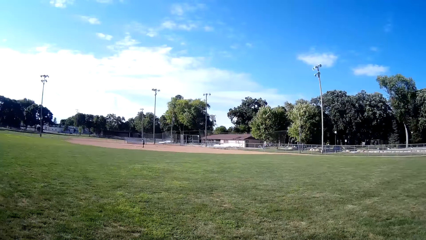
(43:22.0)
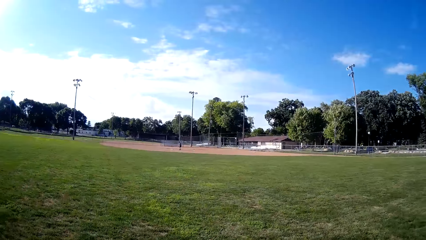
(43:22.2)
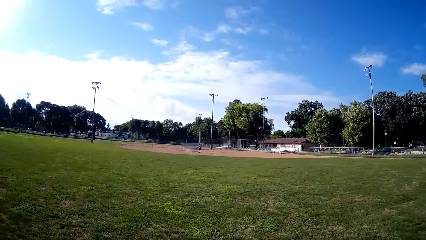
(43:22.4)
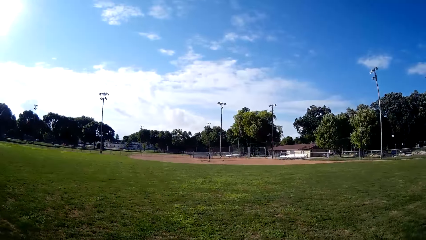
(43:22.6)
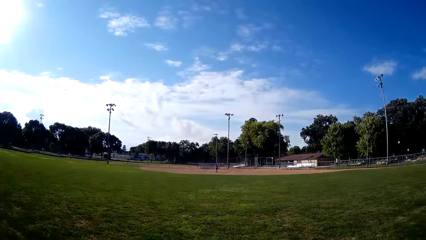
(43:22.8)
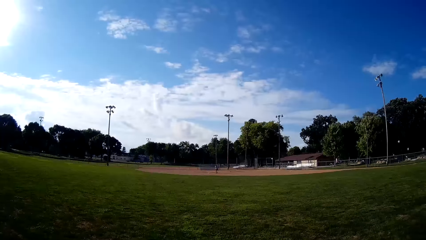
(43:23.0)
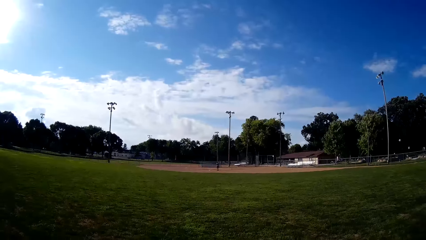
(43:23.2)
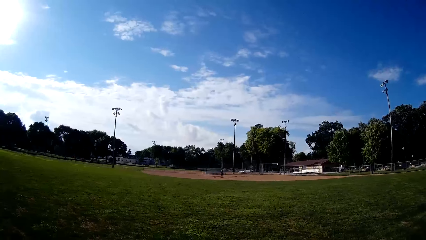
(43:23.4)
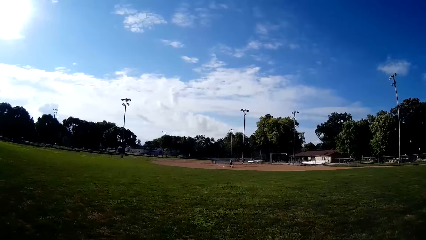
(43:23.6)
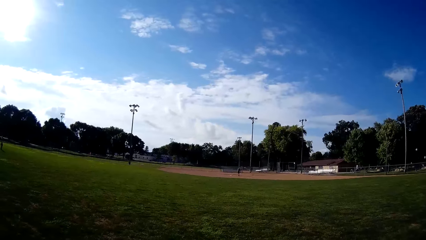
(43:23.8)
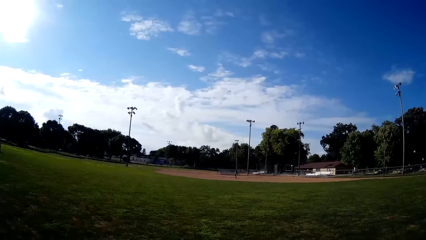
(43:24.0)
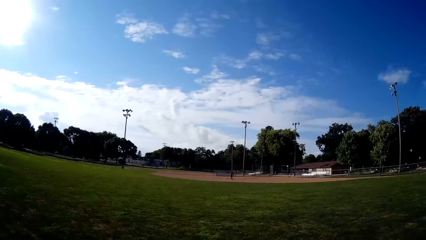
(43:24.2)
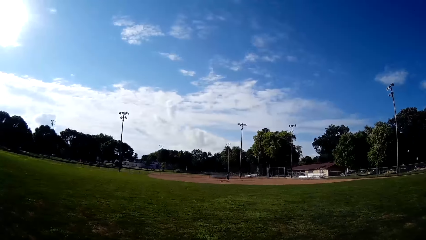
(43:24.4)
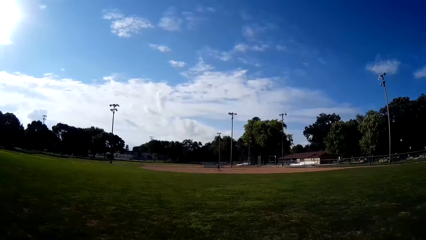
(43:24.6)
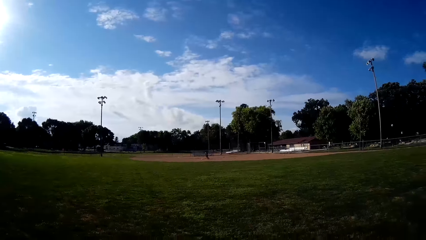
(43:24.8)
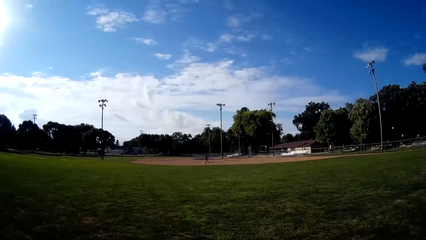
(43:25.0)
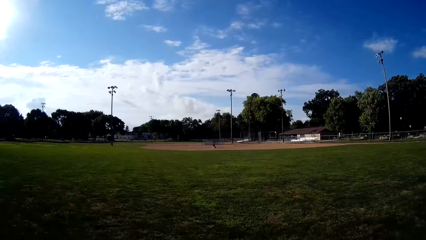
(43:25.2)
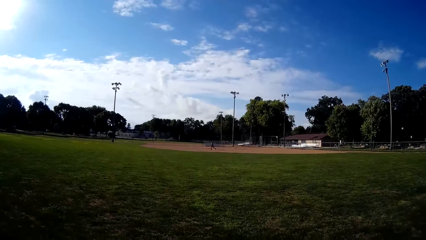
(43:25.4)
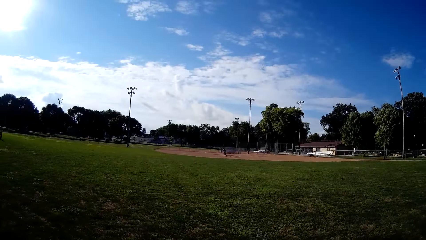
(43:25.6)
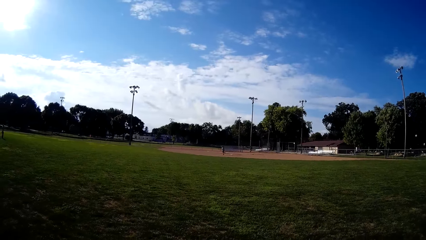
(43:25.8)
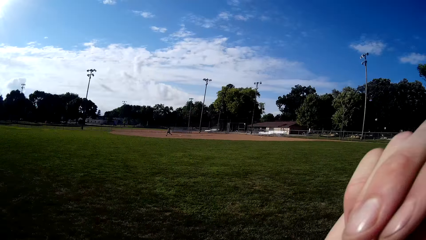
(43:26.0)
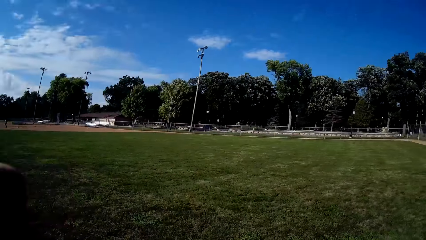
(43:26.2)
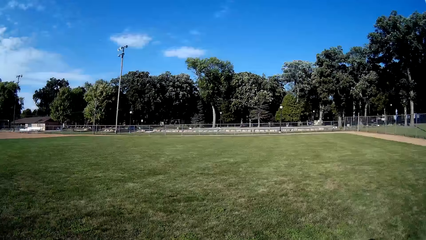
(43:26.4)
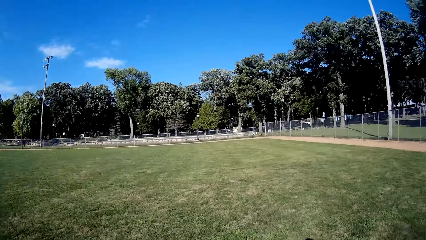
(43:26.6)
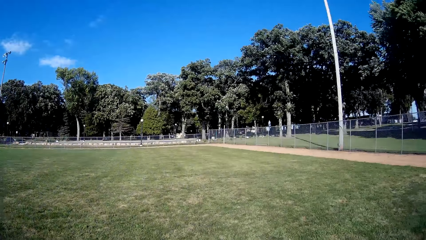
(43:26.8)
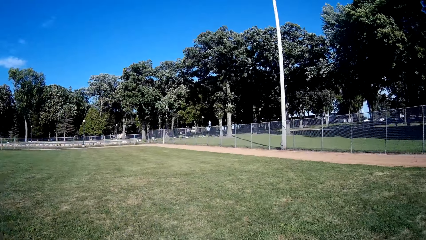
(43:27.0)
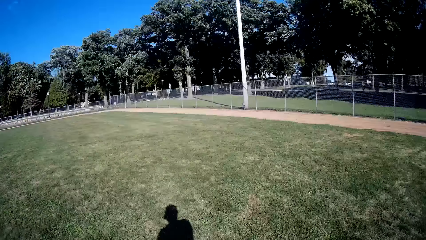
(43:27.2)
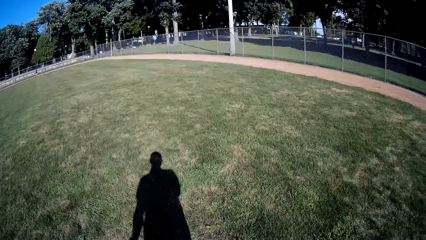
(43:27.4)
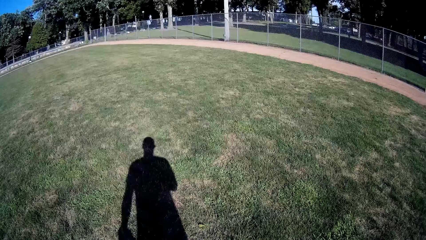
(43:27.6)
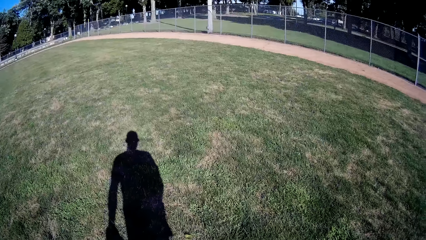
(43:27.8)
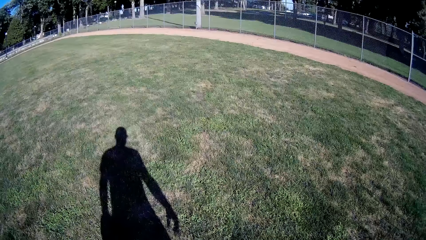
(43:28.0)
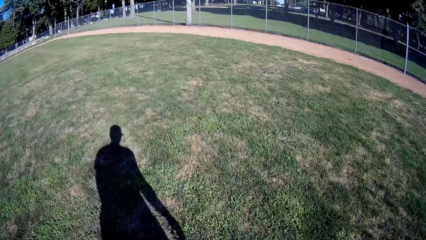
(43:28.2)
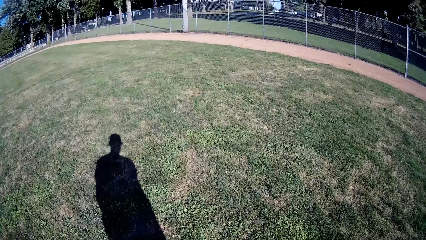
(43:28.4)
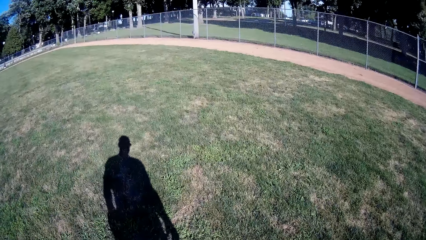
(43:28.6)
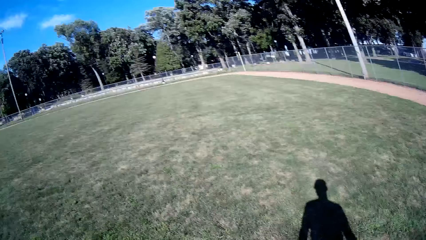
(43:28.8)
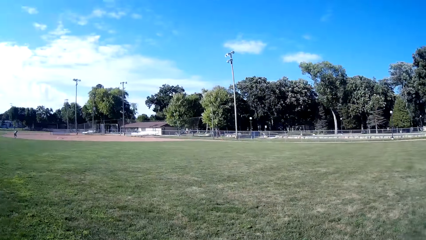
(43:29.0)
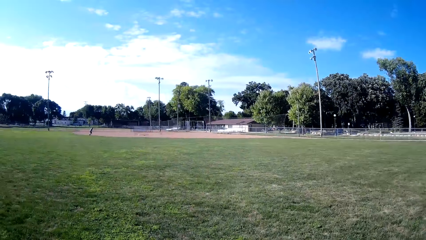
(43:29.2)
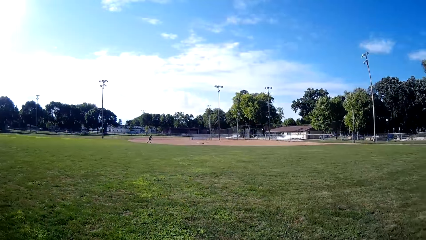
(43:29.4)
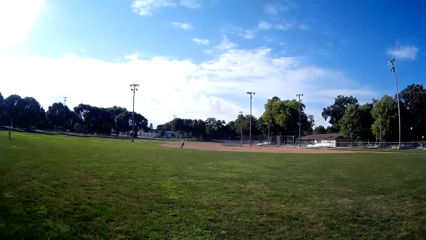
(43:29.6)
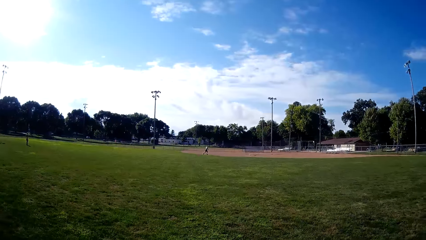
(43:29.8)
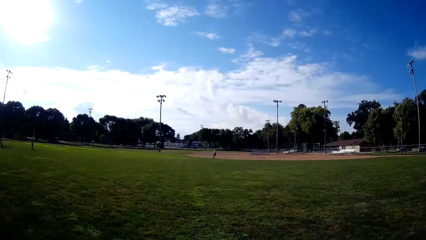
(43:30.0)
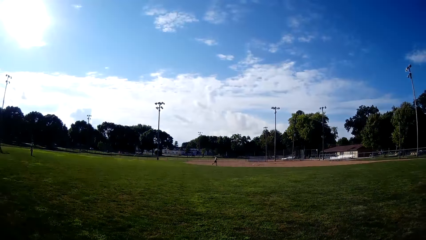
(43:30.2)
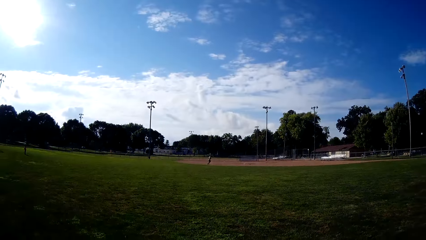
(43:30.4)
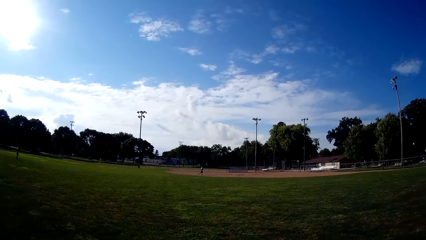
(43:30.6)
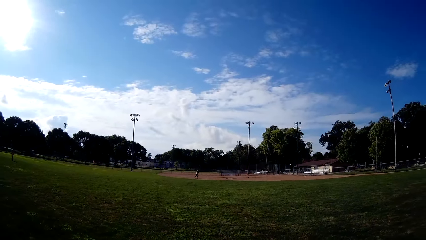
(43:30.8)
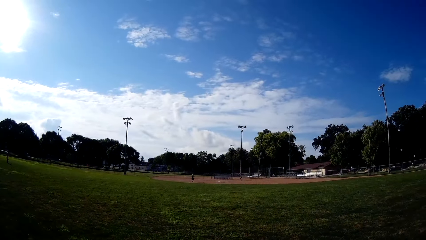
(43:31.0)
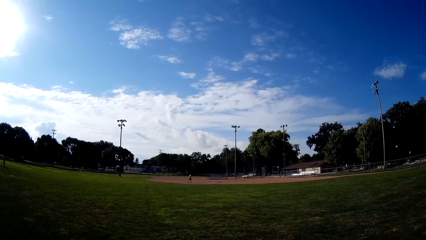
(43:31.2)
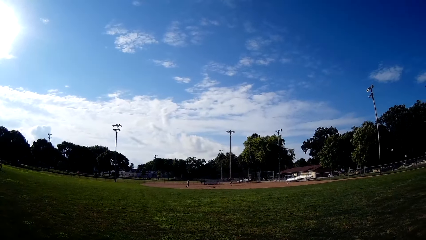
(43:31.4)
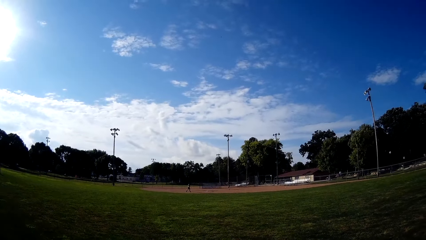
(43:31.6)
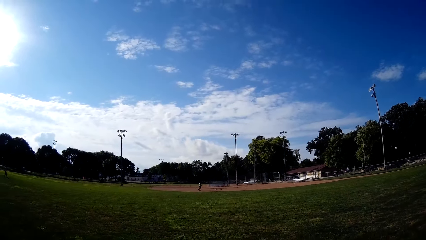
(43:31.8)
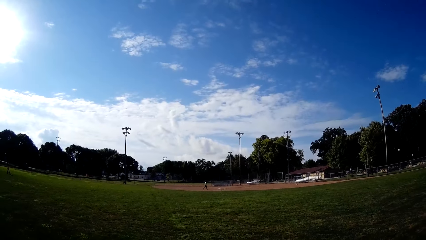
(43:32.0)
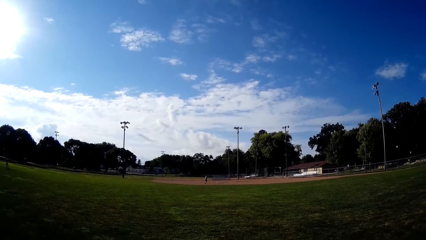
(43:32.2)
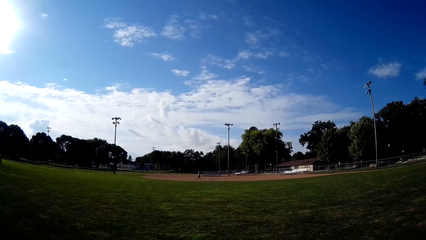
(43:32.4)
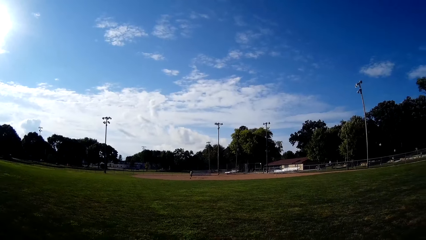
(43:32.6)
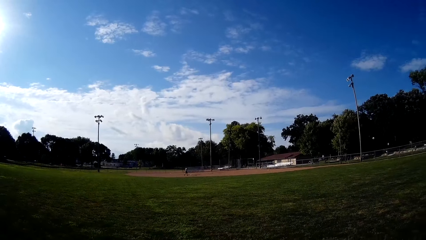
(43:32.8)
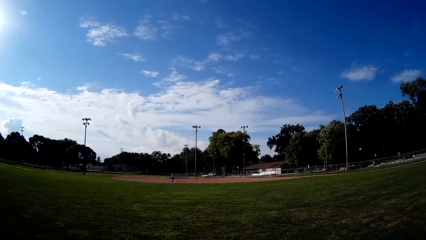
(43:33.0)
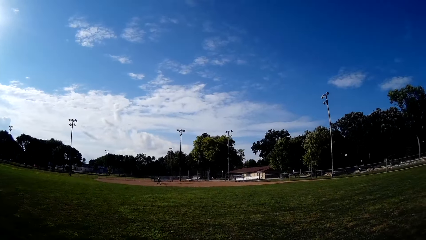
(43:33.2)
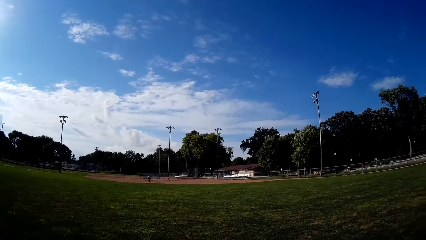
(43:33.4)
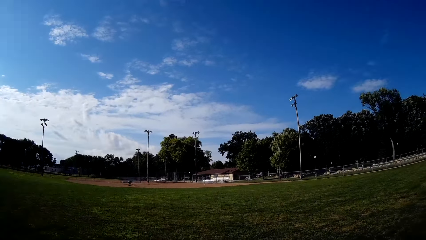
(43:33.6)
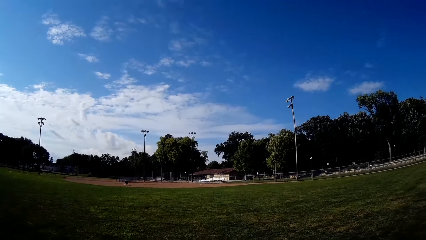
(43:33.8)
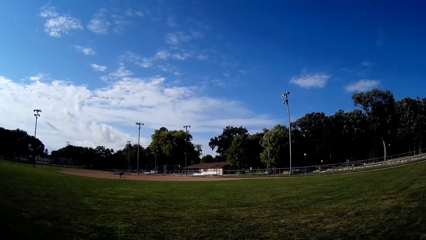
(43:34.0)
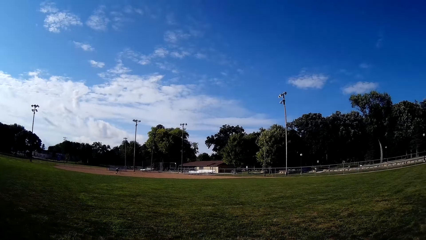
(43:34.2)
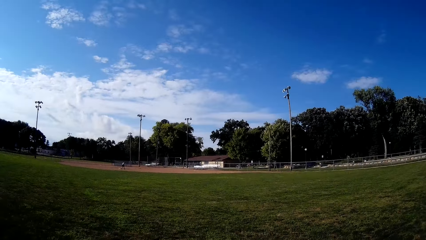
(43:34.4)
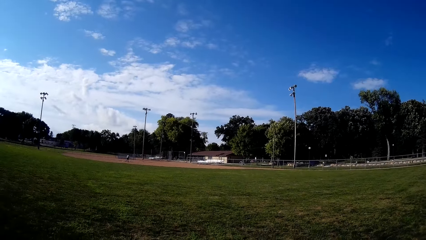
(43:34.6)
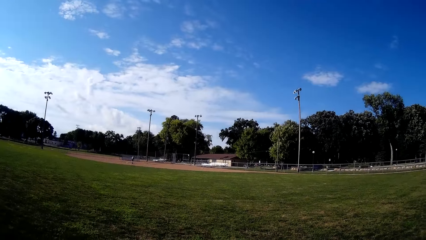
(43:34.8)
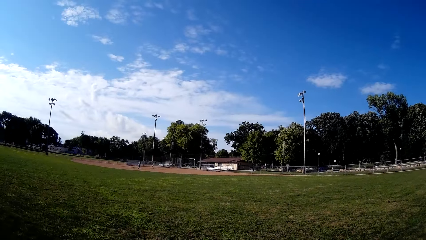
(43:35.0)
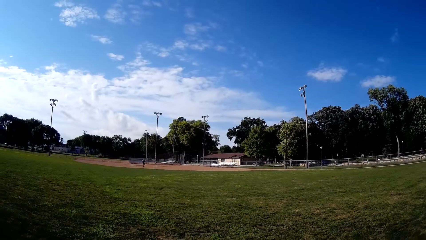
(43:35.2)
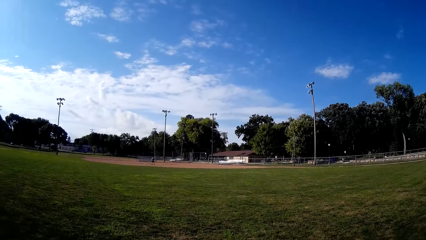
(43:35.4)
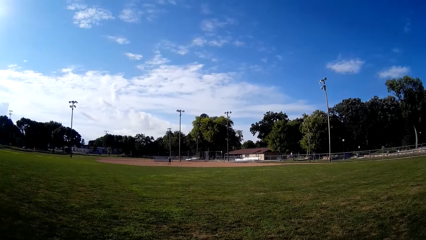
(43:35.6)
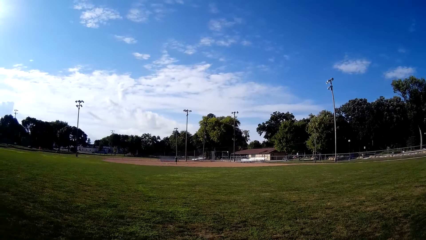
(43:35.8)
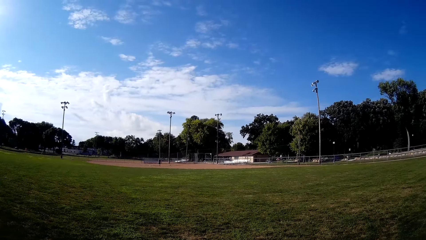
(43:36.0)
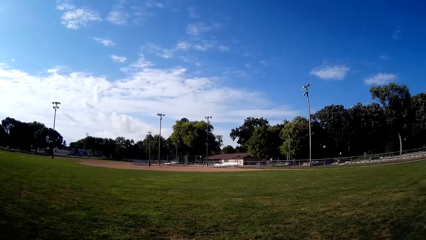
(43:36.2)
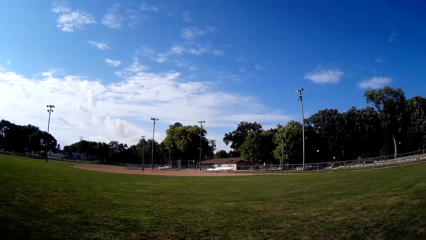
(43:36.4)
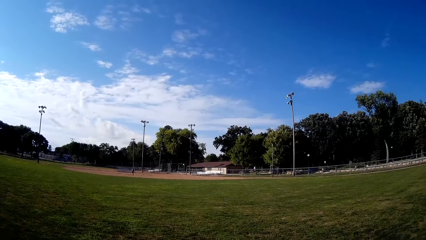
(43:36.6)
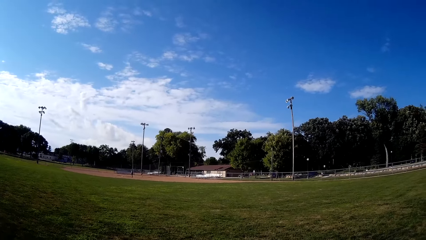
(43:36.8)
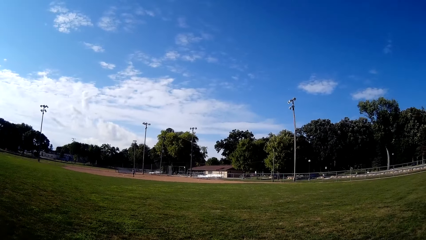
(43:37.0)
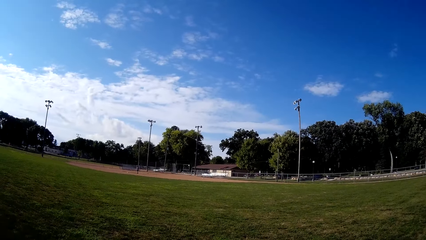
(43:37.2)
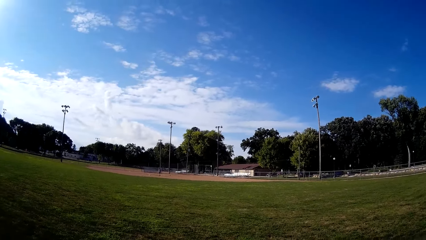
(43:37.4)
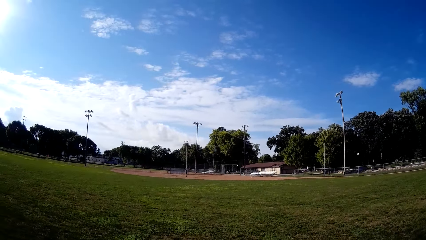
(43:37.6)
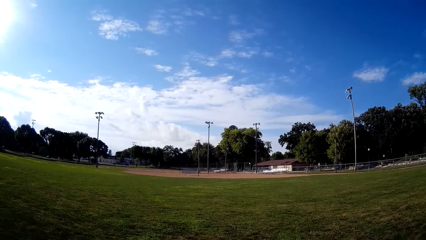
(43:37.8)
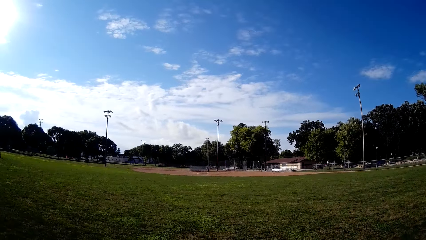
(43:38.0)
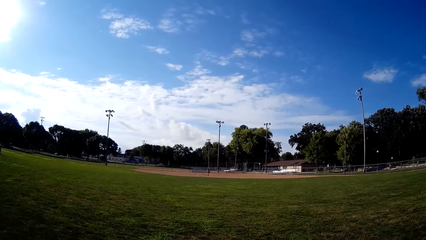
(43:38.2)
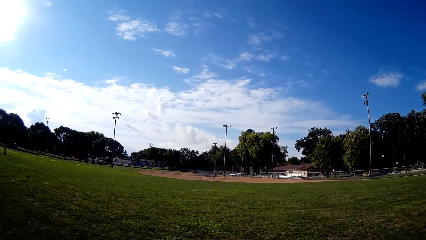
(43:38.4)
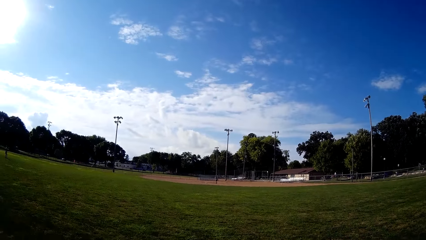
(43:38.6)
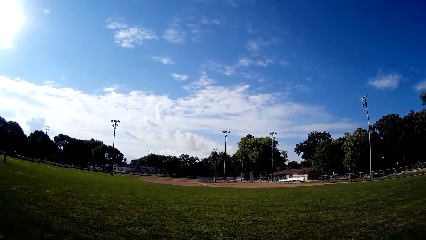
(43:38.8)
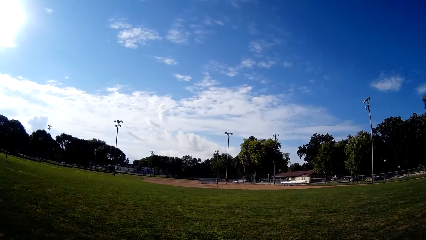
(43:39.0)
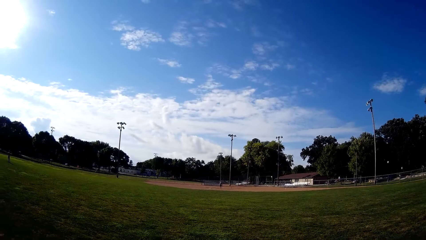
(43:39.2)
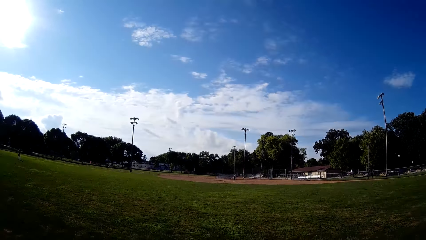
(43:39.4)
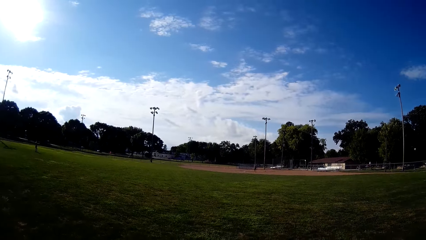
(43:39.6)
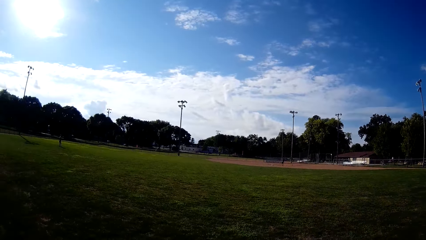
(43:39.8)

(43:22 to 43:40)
The camera wearer looks around. They walk on the field. A man runs around. The camera wearer looks around.
